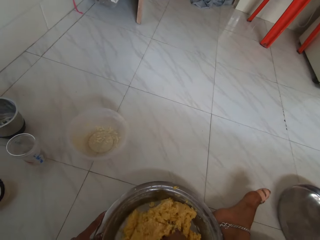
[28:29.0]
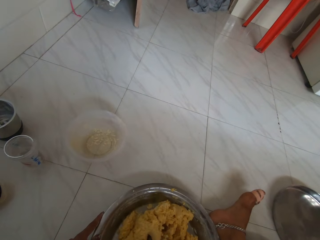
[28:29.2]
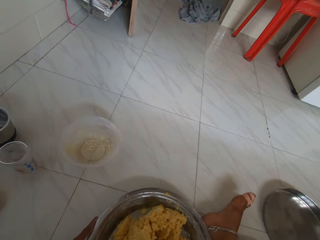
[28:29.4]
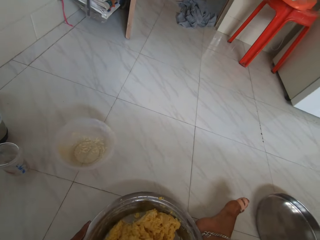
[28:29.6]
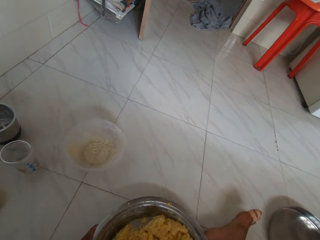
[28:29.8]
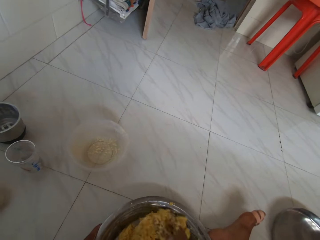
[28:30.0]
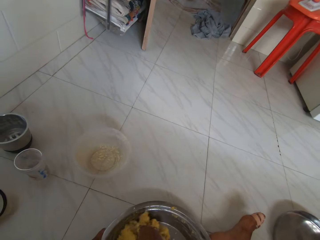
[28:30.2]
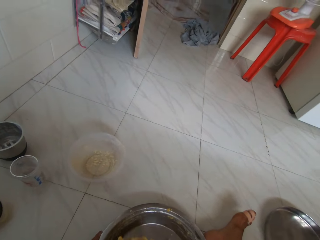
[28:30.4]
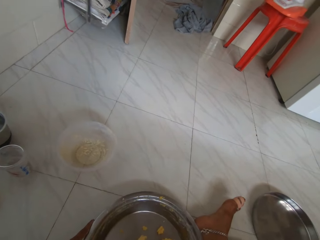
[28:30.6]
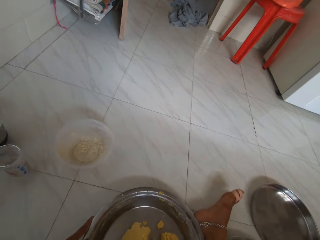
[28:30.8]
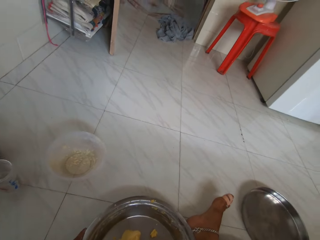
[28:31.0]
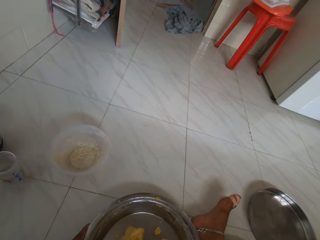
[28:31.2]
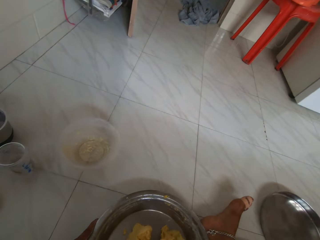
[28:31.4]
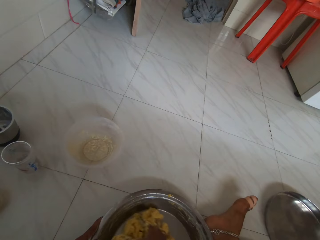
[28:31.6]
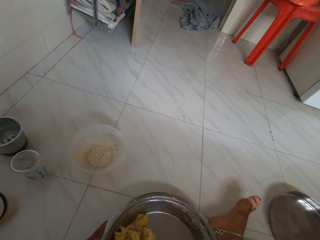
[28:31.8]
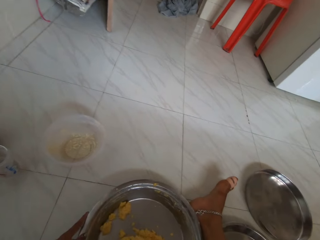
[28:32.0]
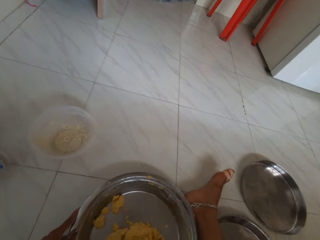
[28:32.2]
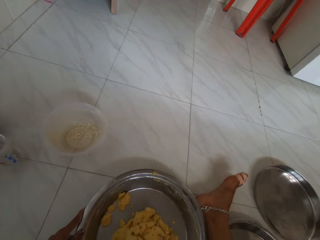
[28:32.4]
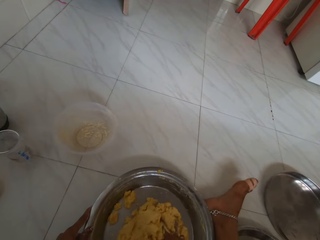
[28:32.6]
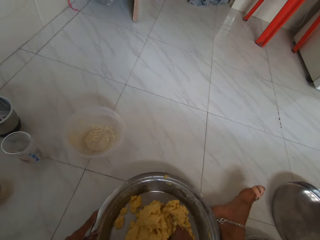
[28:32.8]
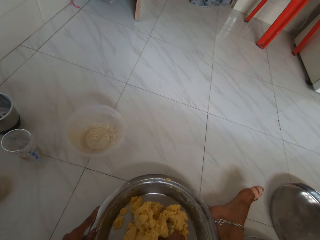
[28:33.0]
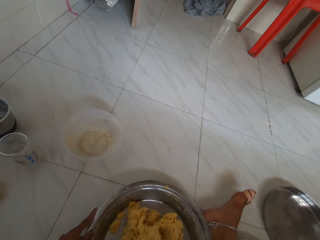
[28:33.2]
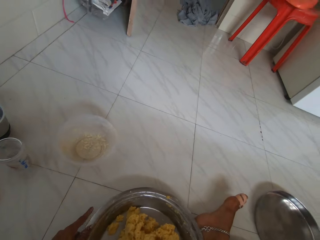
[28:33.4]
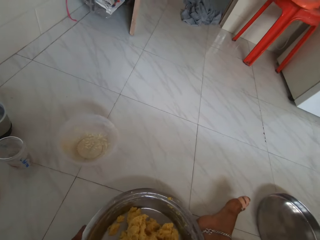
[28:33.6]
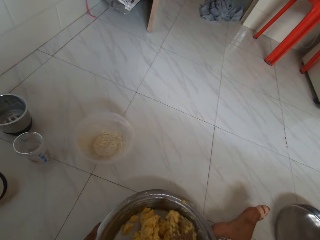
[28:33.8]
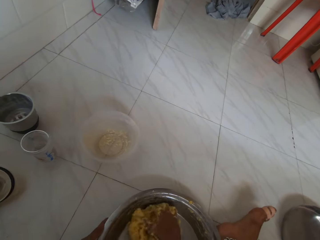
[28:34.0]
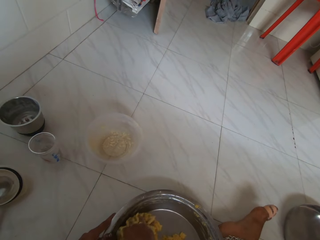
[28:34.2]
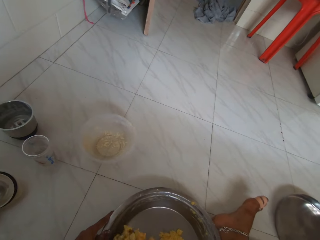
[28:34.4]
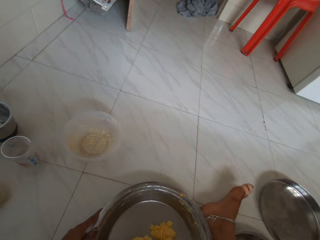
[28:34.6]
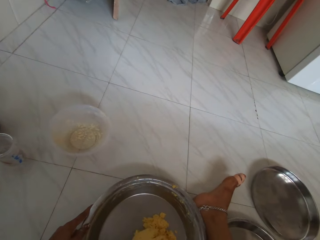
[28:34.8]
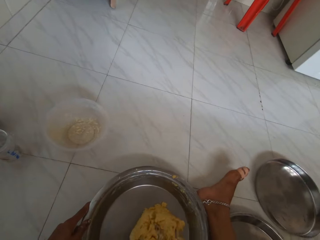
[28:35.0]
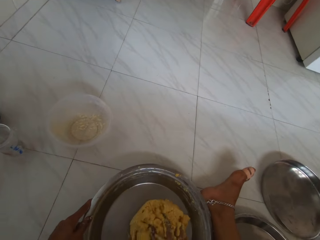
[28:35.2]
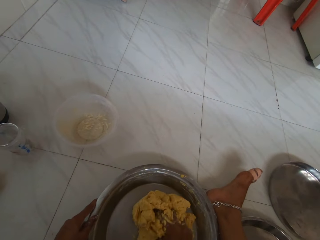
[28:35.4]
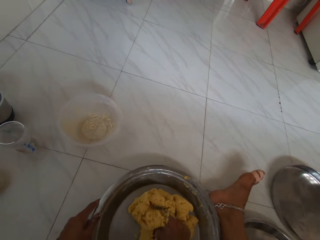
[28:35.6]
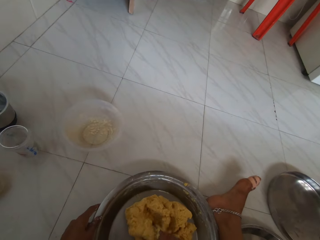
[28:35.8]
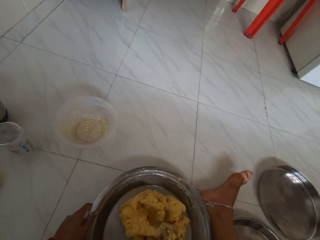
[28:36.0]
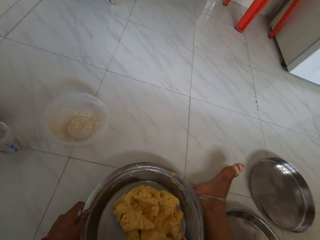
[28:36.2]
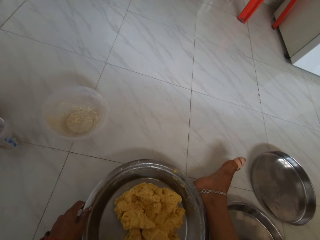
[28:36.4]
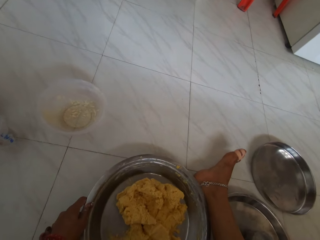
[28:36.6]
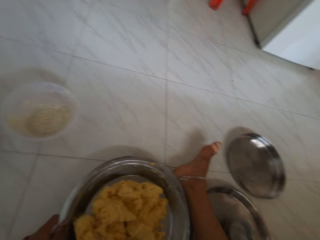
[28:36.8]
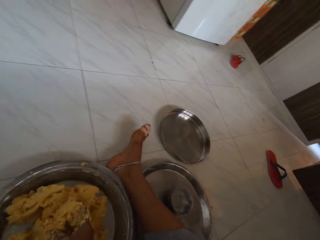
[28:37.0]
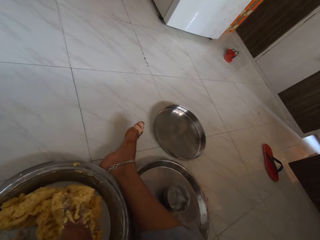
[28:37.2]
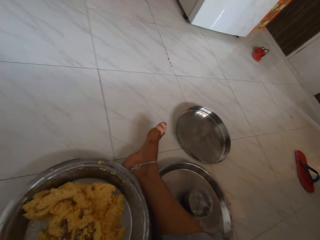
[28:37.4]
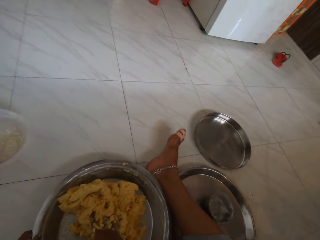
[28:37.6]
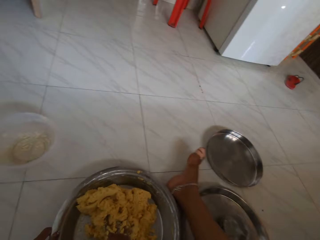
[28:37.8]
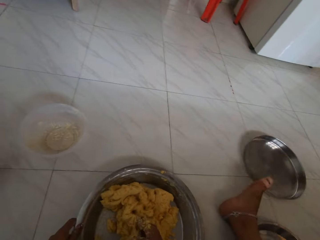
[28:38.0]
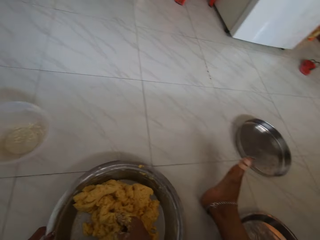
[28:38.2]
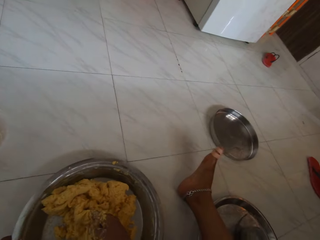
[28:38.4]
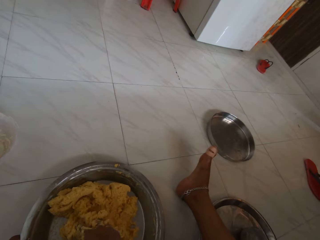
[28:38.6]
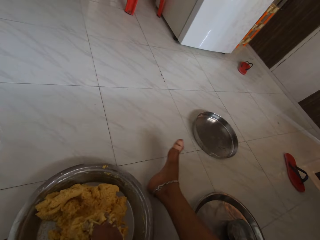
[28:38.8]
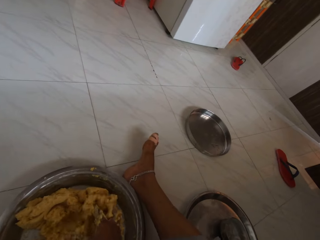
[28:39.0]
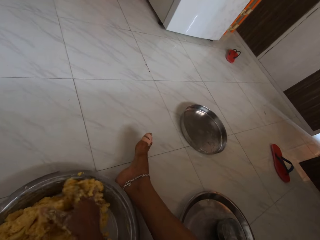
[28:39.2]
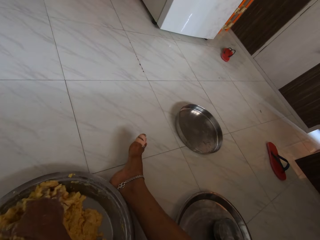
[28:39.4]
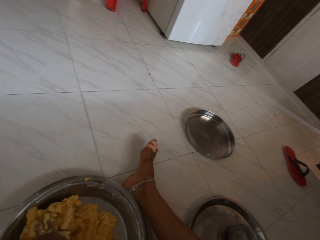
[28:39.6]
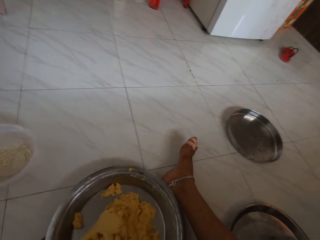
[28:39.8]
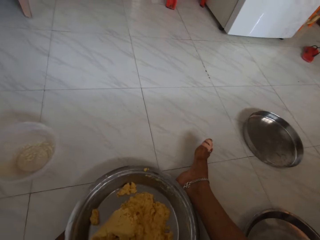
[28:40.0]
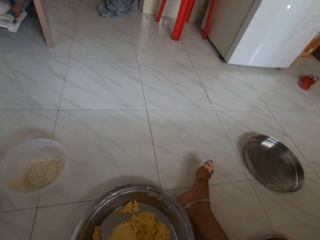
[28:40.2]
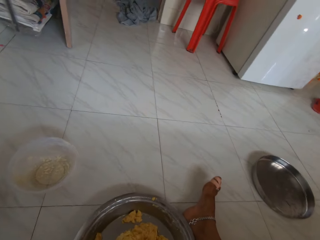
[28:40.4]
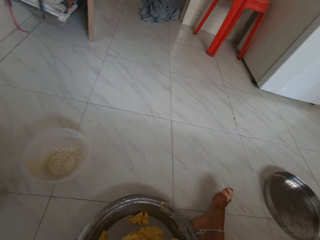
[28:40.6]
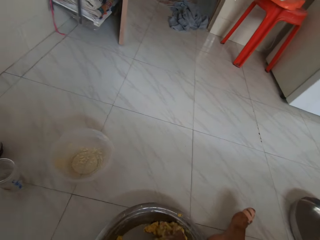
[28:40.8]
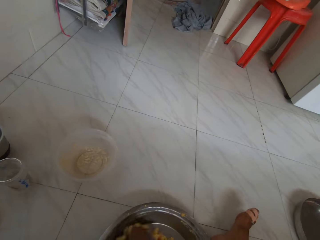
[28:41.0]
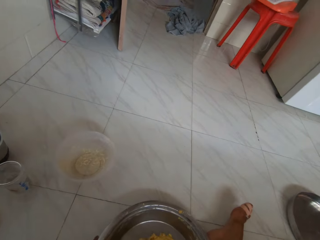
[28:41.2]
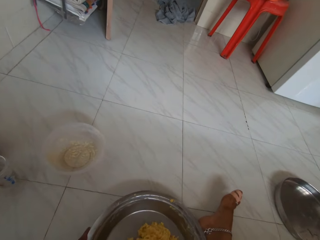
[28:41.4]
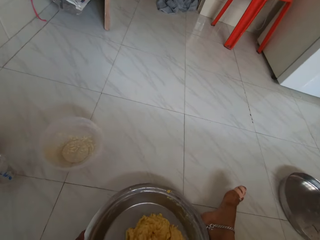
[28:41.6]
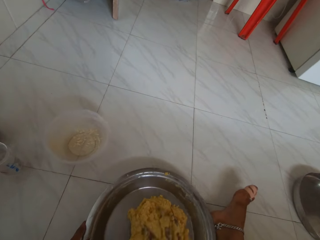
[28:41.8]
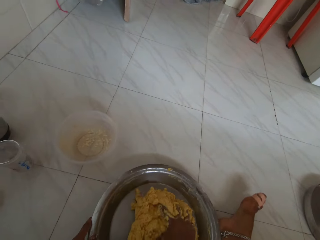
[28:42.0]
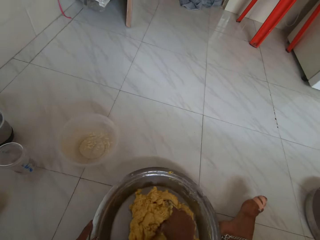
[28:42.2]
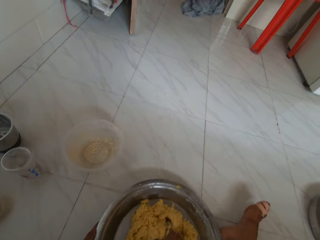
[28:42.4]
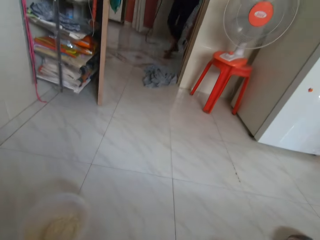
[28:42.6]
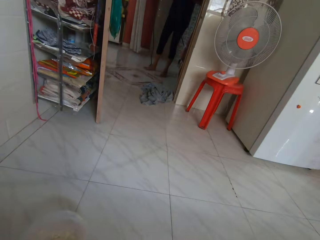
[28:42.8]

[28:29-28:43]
The camera wearer pushes bowls with feet. They knead dough in a bowl.

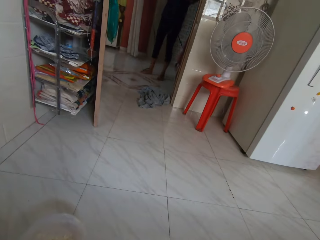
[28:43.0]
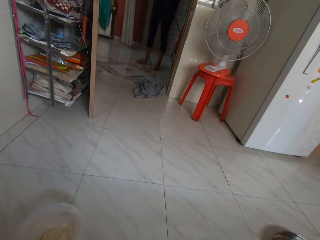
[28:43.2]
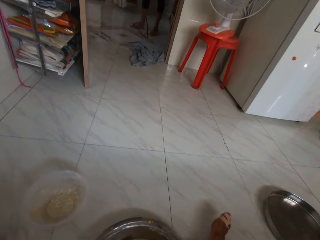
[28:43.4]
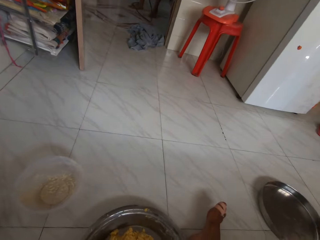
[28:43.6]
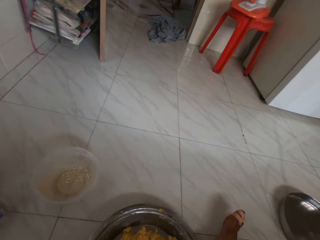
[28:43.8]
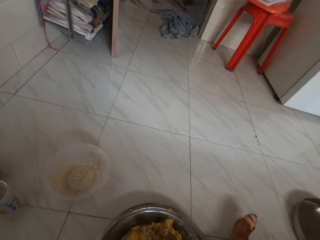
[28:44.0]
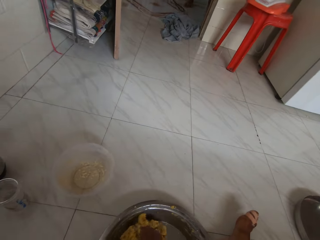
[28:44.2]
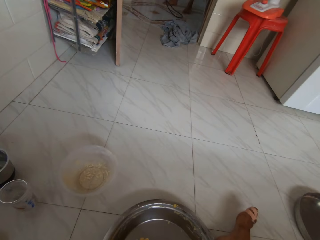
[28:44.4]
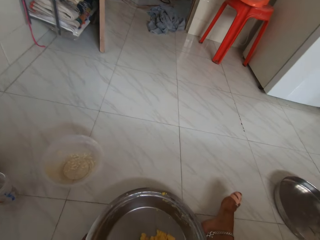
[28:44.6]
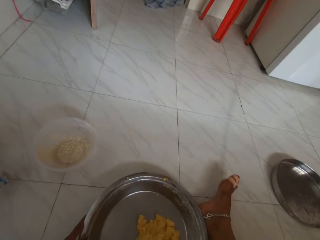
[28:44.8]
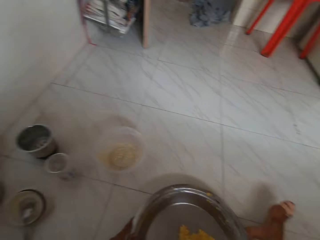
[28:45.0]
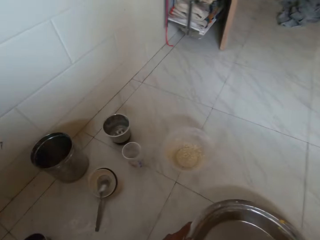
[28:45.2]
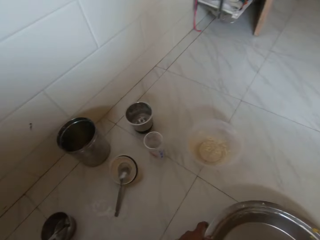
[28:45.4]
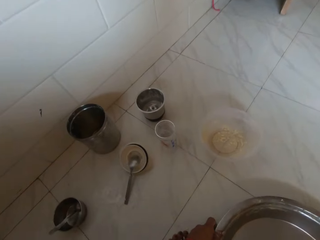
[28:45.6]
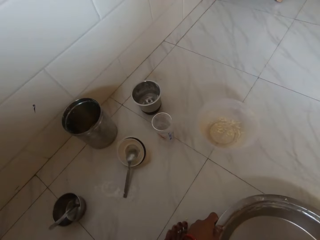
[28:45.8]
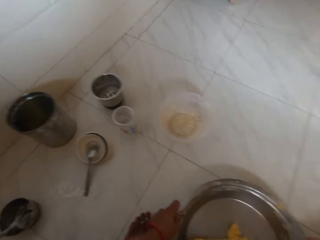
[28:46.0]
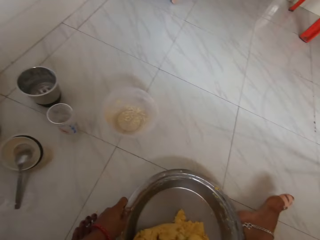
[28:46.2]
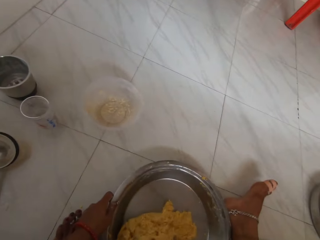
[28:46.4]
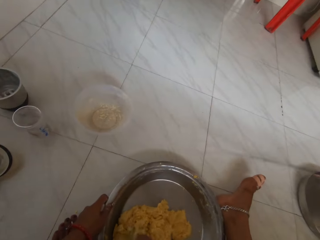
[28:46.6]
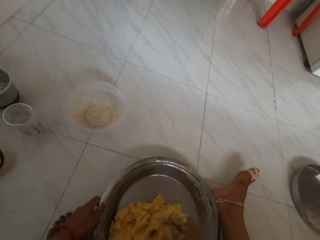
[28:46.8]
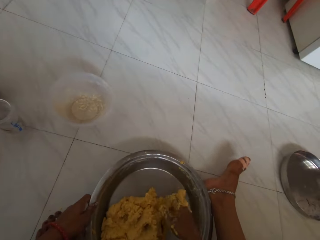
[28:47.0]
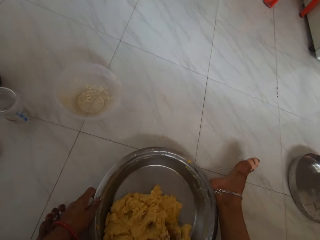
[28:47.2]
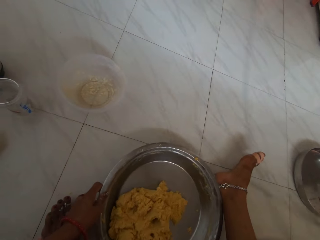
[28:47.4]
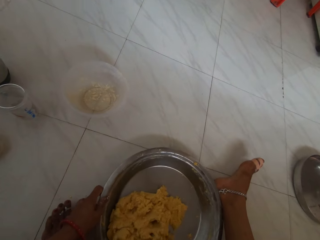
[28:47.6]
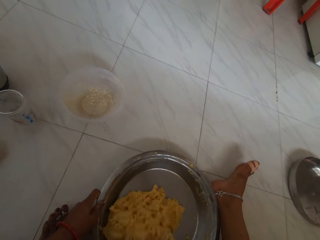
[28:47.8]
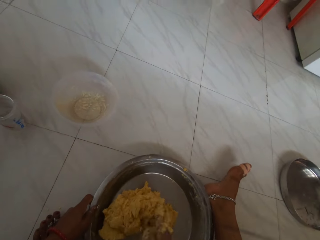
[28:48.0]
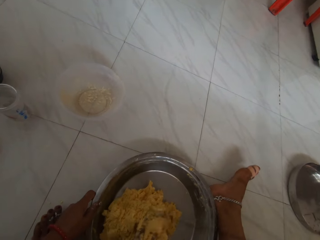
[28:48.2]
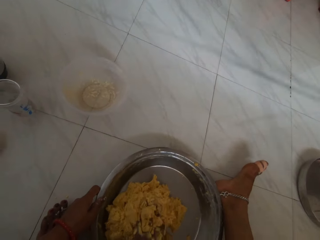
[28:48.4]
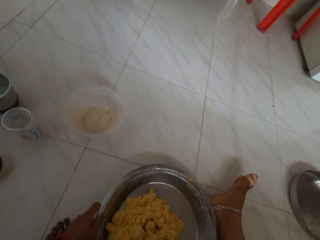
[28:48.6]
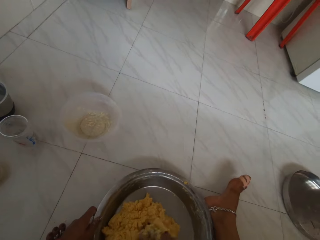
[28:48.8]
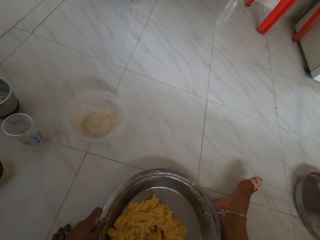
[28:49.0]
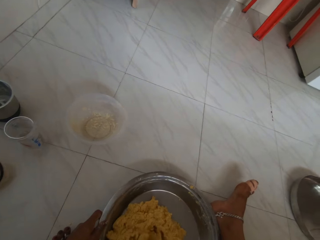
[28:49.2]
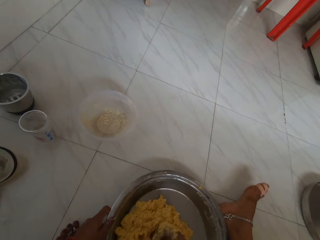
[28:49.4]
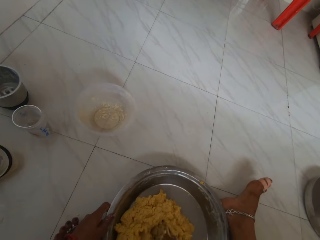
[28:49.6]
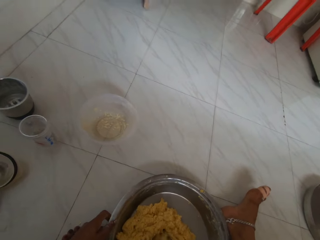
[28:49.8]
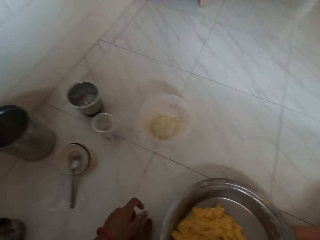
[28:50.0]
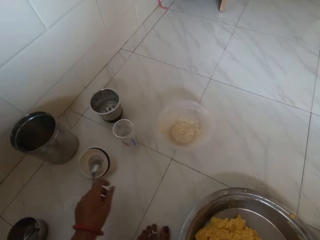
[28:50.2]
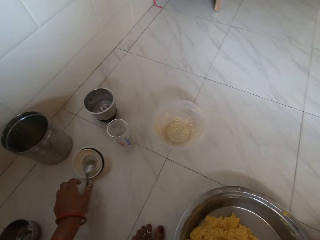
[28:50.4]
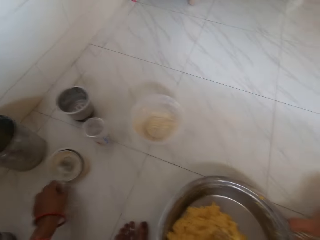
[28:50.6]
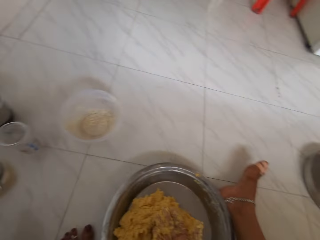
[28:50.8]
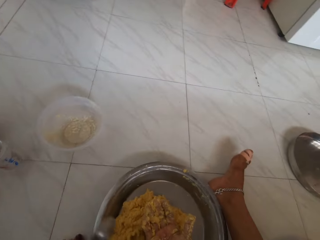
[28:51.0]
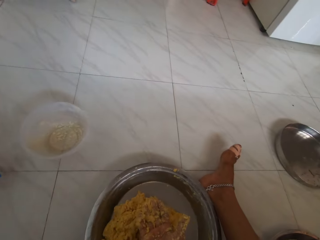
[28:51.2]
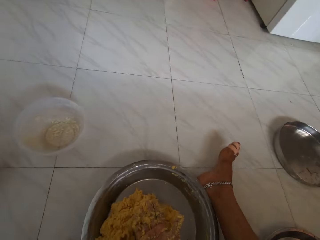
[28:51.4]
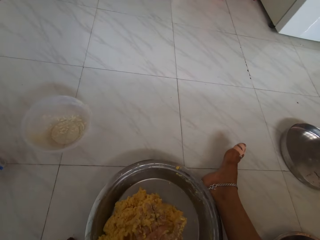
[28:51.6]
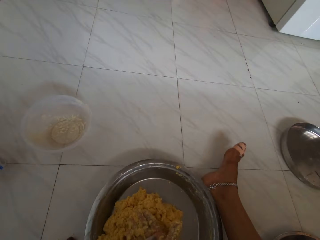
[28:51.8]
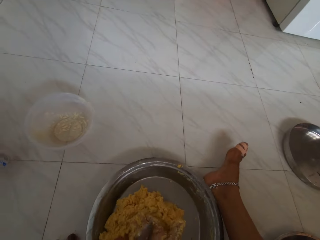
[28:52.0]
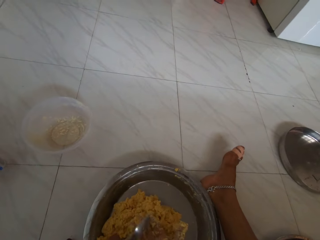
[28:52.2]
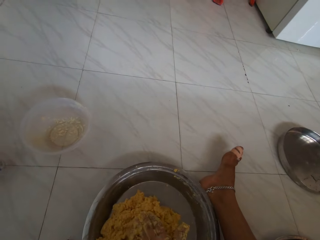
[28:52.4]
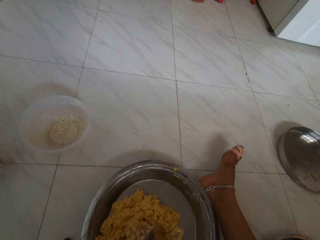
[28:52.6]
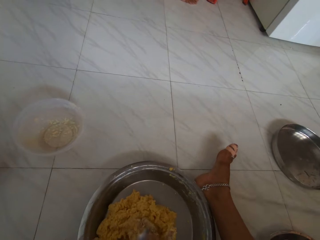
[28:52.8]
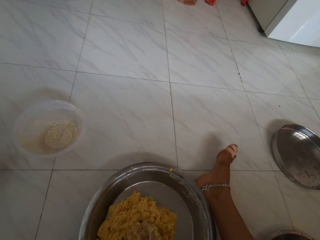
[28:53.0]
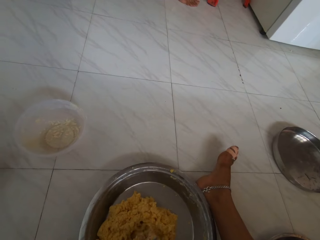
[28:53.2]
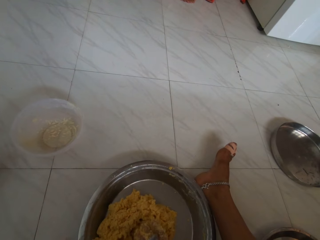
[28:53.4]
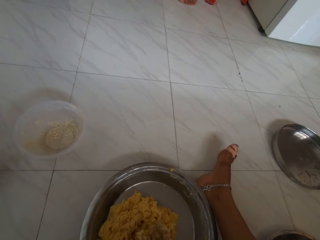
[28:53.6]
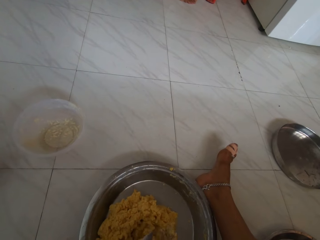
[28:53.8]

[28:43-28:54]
The camera wearer picks a spoon from a cup with her left hand. She scoops dough from her right hand with the spoon in her left hand.
